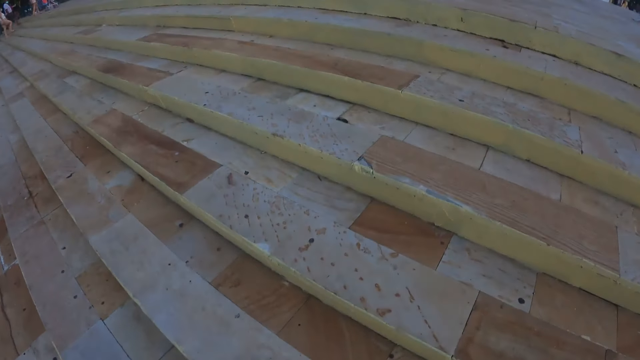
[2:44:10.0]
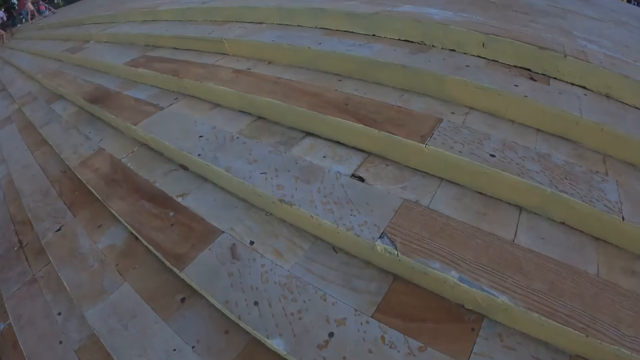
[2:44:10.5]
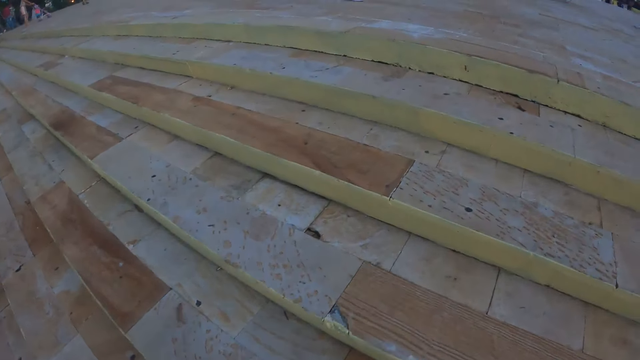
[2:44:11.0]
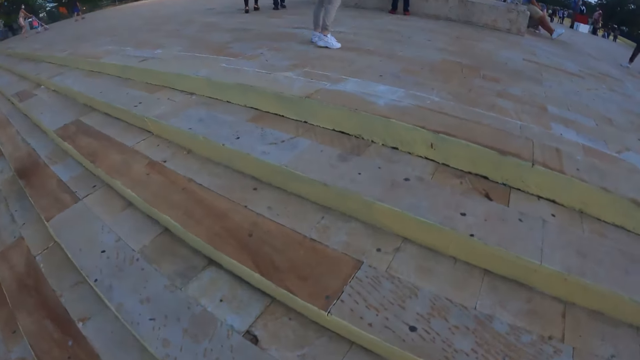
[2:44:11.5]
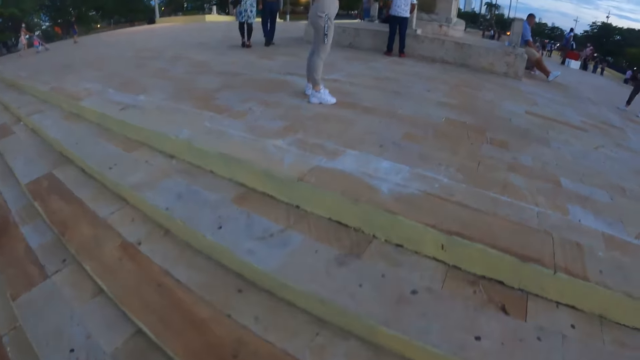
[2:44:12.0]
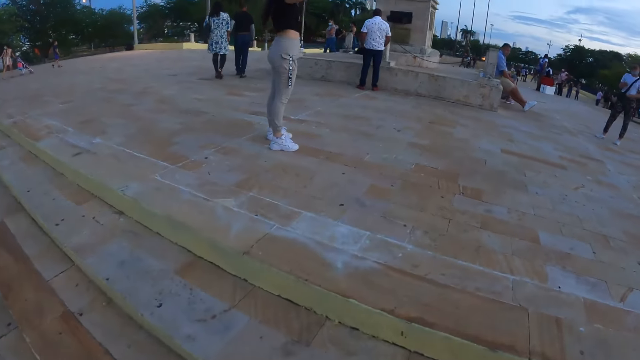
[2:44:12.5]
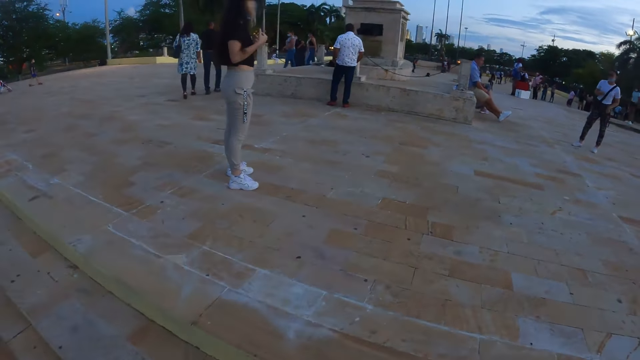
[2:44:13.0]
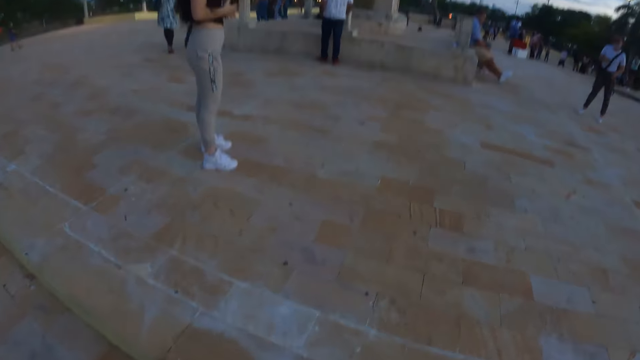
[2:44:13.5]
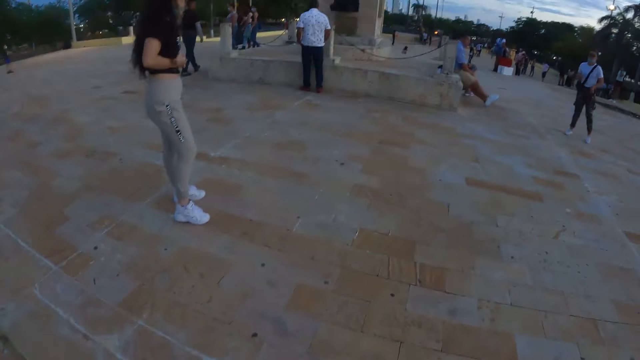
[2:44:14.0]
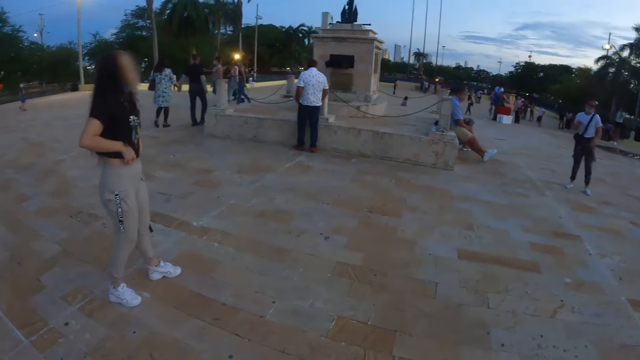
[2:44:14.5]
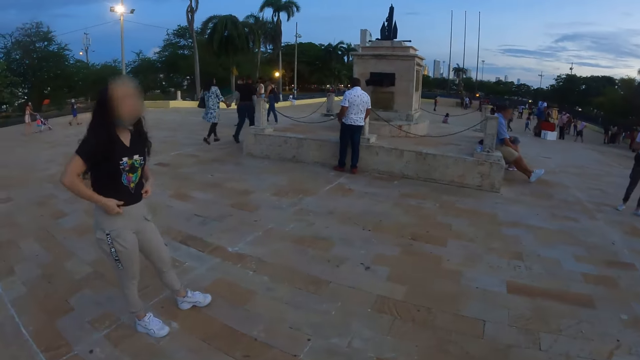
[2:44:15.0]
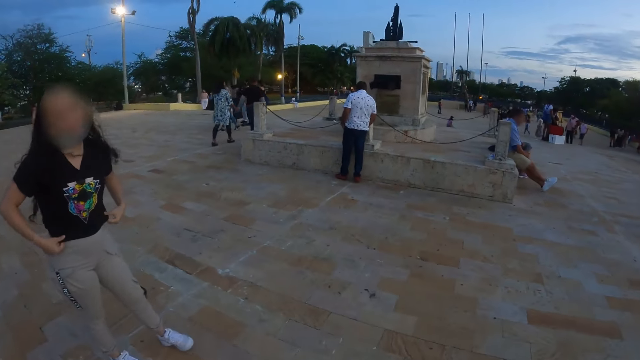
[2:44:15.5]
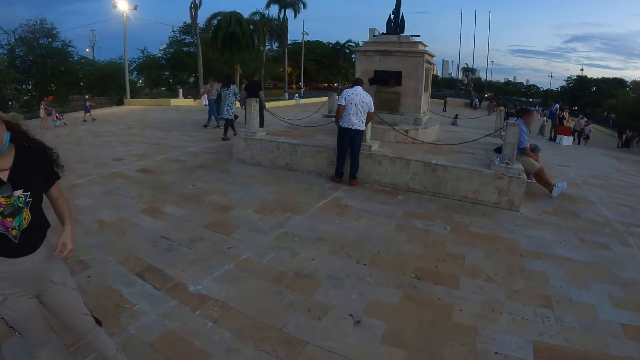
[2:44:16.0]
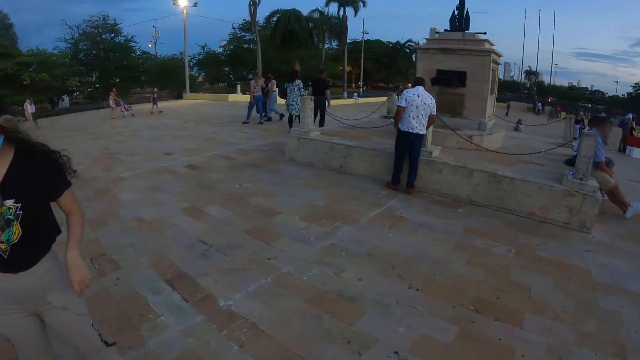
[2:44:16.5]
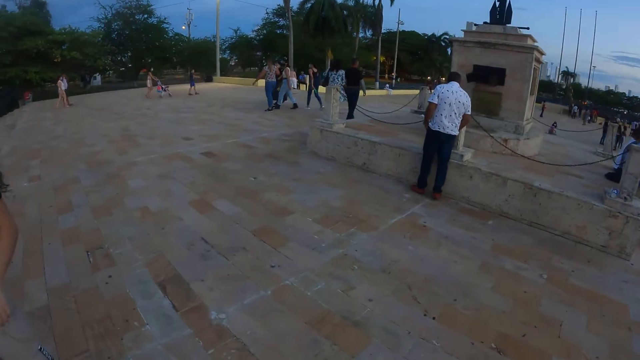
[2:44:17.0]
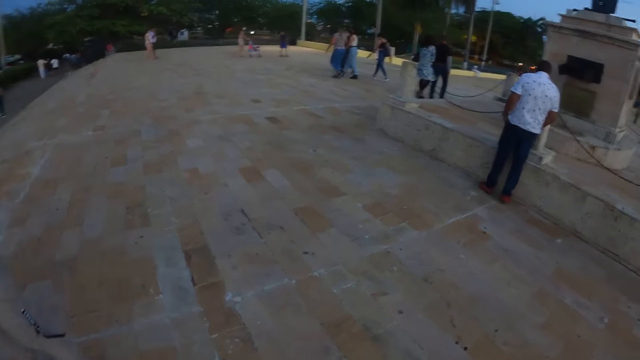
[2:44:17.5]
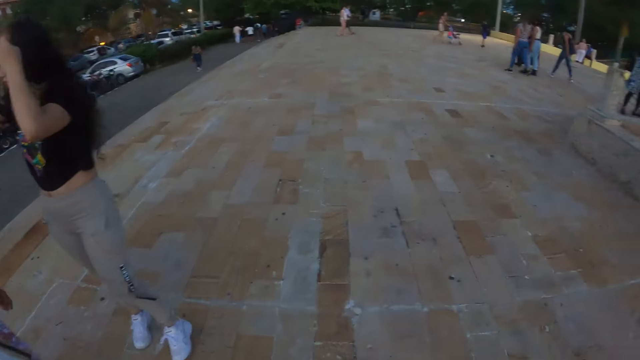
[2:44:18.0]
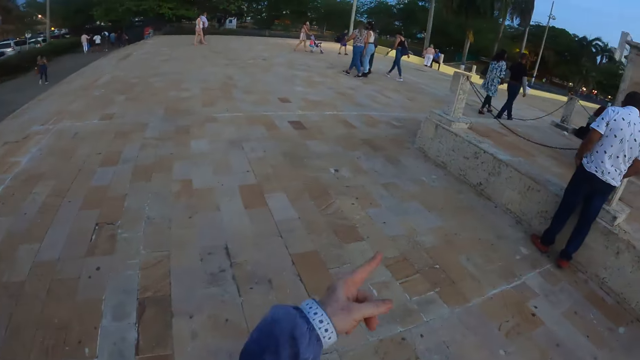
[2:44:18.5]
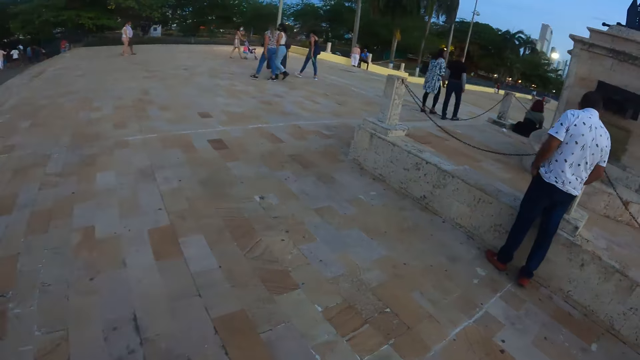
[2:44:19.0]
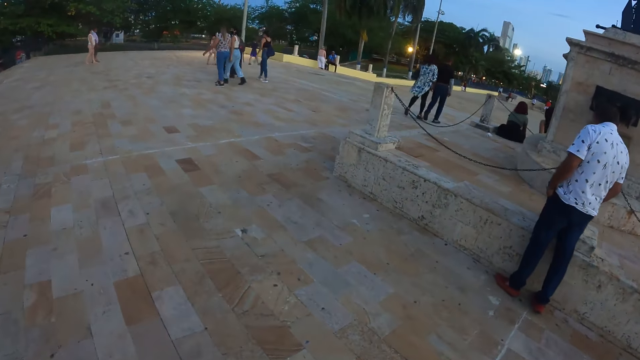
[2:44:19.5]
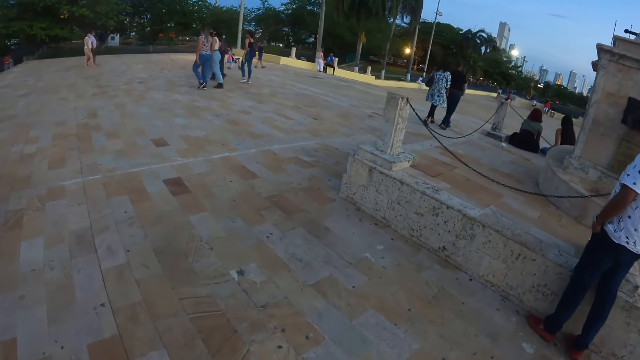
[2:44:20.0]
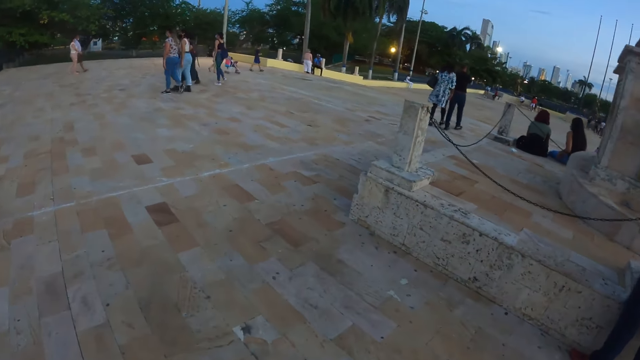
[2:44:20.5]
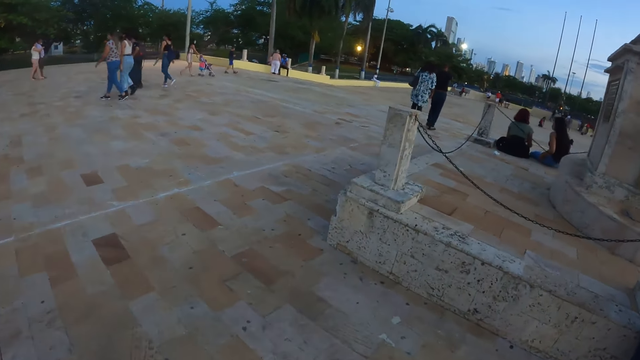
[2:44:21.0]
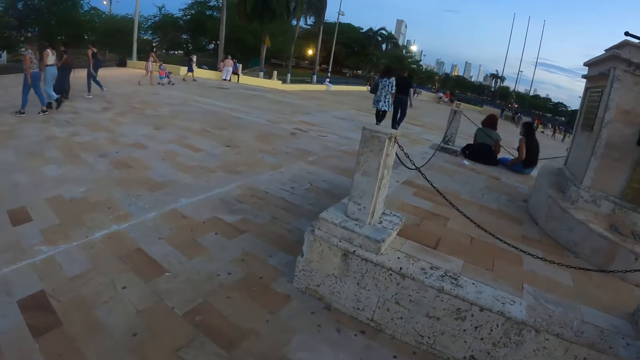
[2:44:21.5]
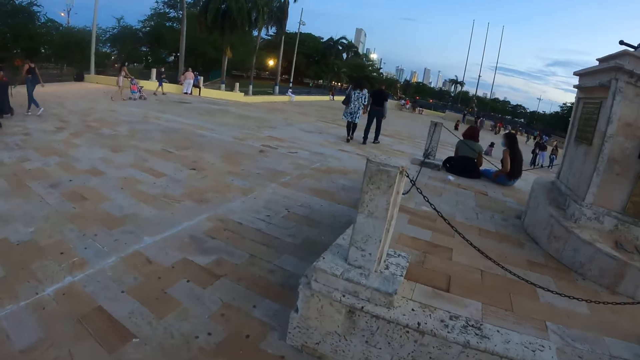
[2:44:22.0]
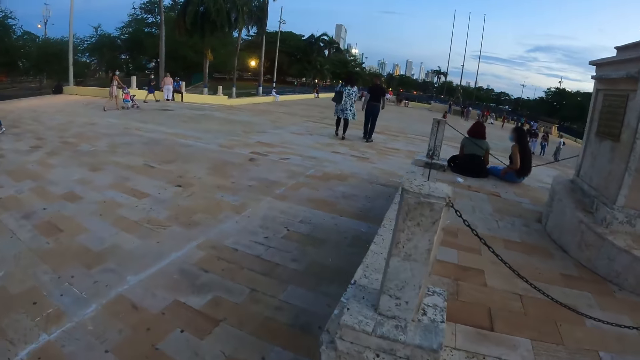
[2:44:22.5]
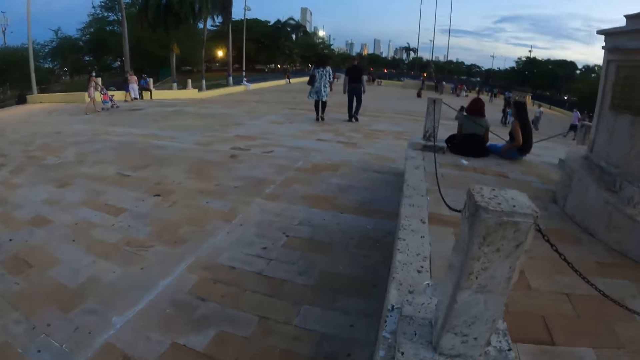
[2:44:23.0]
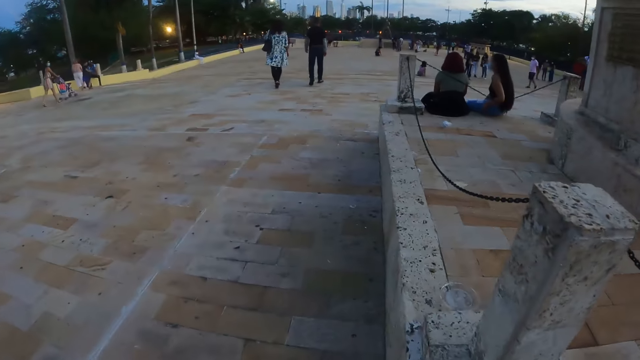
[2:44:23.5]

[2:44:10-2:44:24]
The camera wearer looks around. They walk around. They walk on the parking lot. They look around, move a hand and walk around.

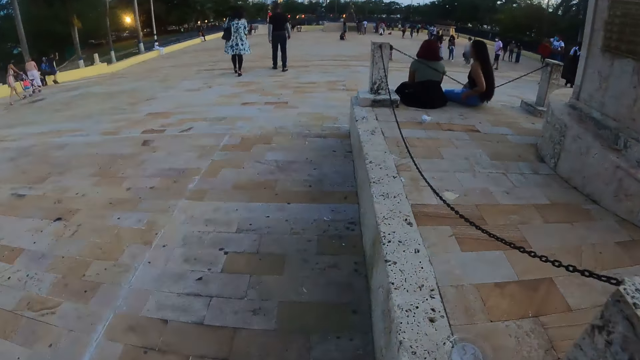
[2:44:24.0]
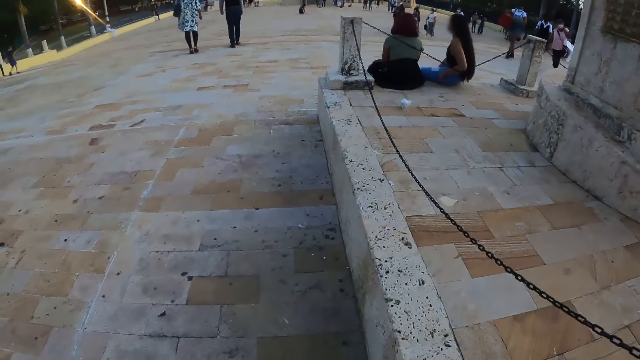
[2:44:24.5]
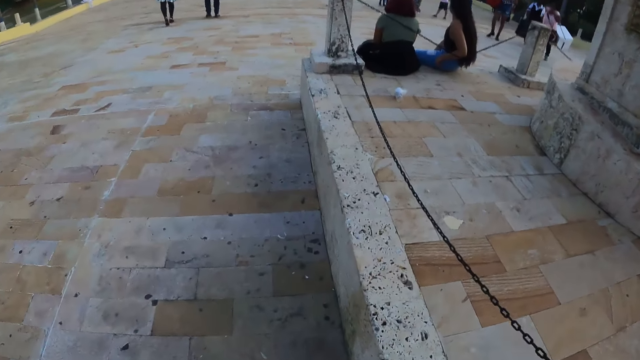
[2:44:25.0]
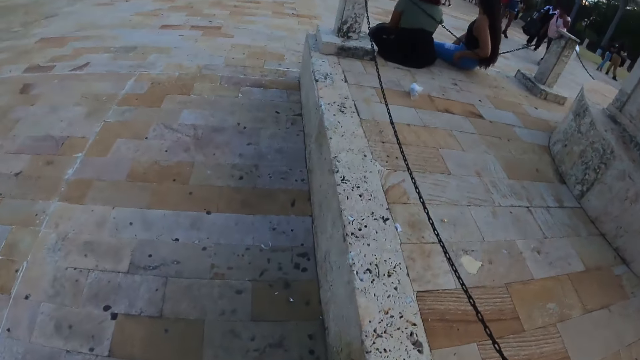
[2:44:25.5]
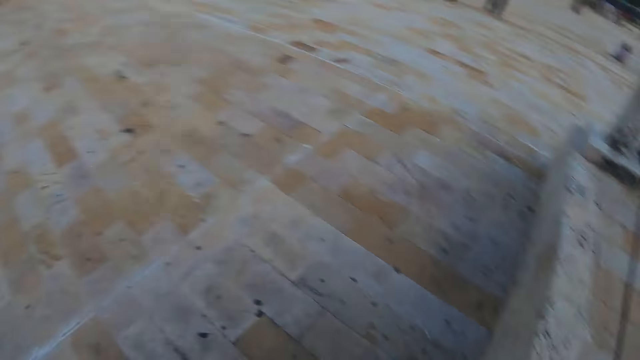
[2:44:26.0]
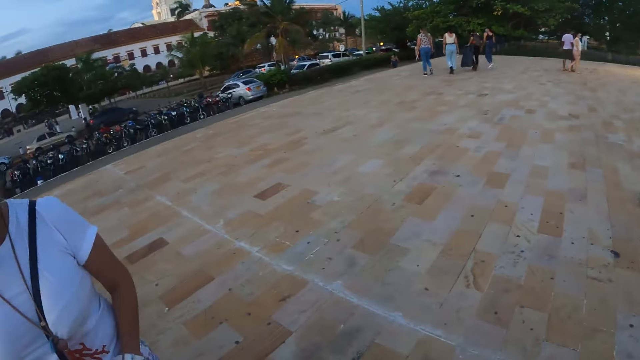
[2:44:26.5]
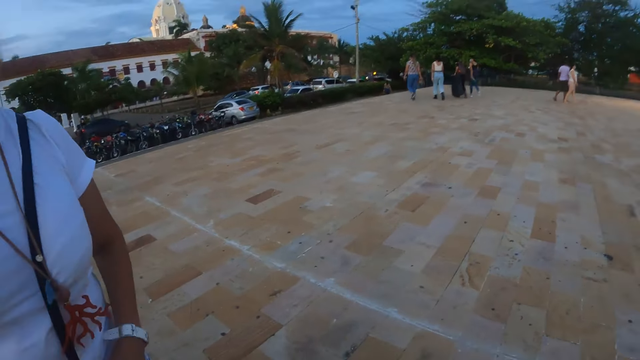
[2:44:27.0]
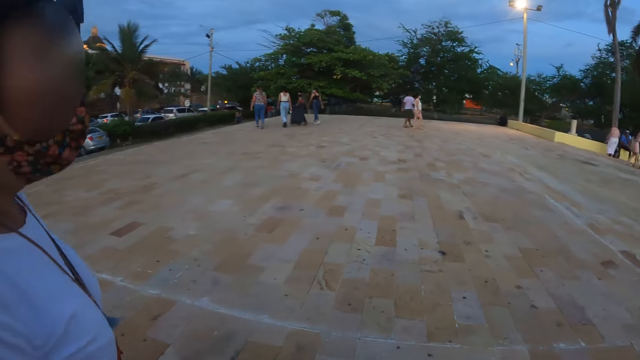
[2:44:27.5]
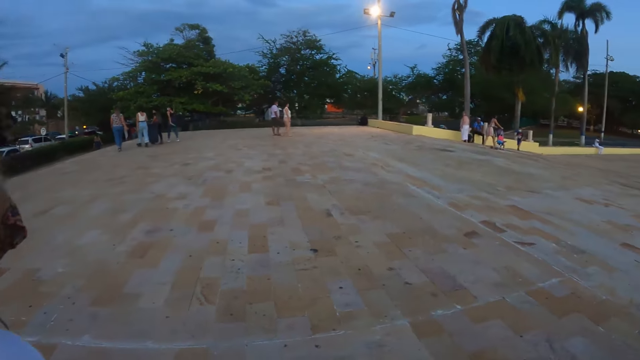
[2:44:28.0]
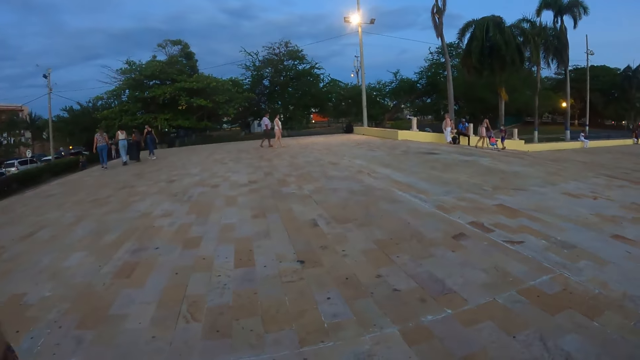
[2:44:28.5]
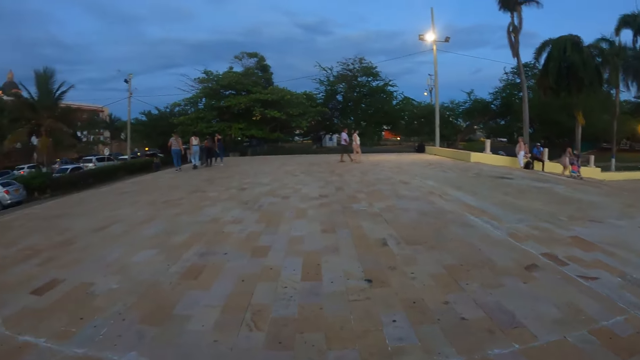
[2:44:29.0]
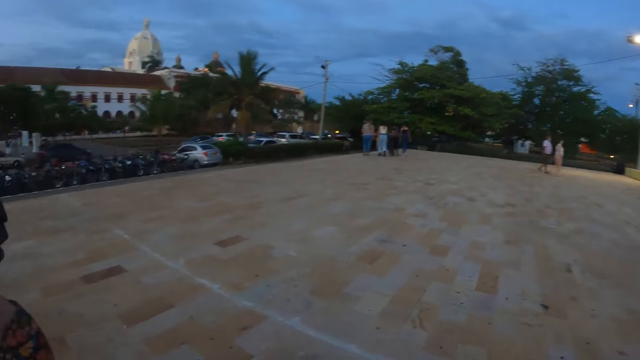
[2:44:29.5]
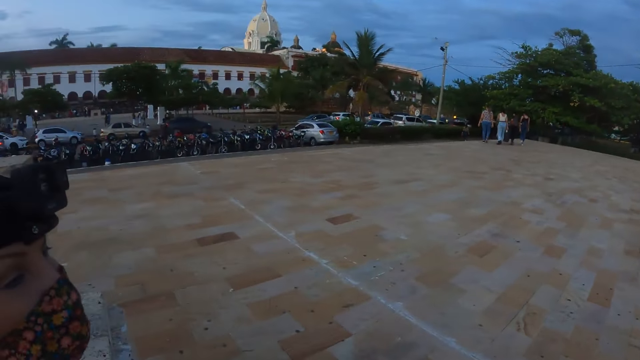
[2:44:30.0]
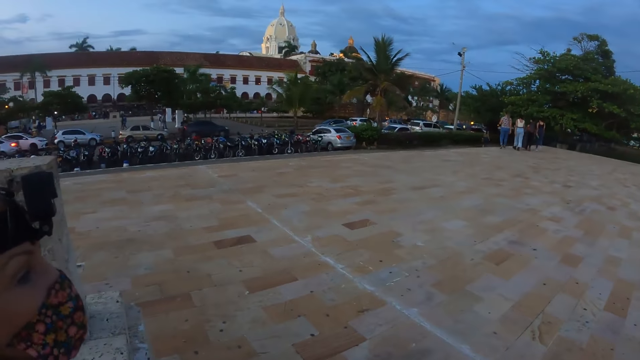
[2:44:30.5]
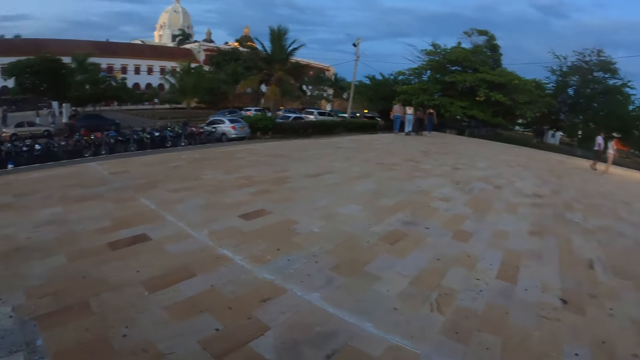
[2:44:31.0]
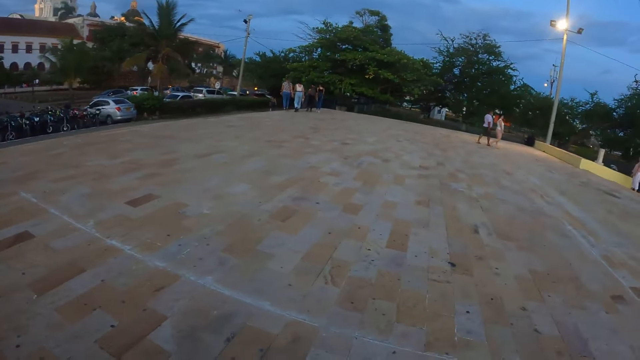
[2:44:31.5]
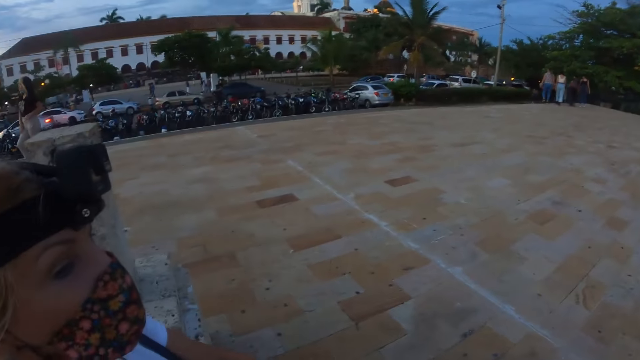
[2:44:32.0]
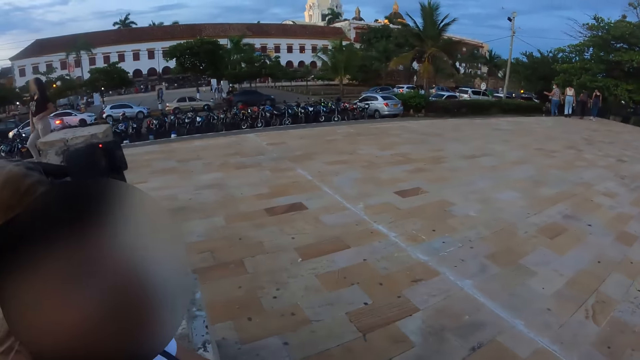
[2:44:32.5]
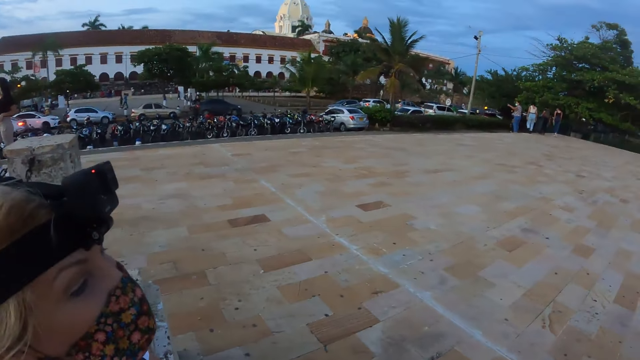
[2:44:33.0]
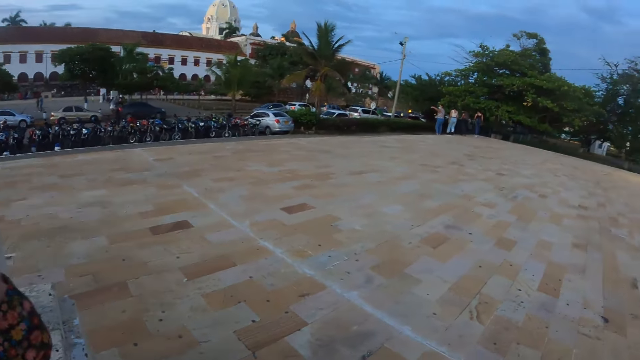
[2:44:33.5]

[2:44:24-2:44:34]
The camera wearer looks around. A woman walks around. The camera wearer looks around. The woman shakes a head. The camera wearer looks around. They talk to the woman. They look around again. The woman shakes a head.
